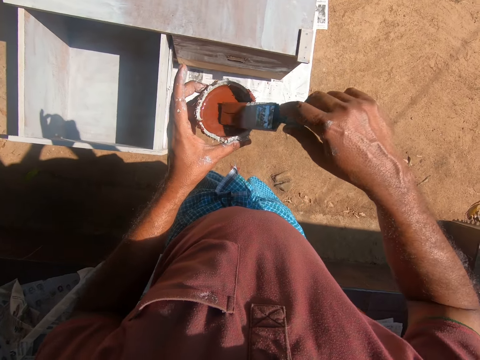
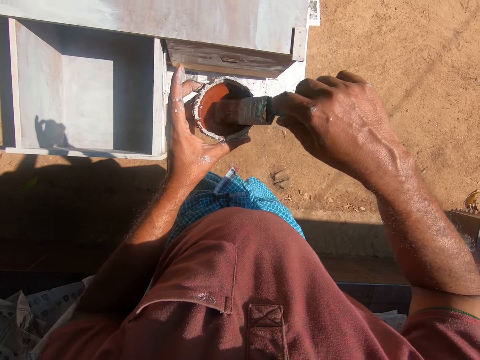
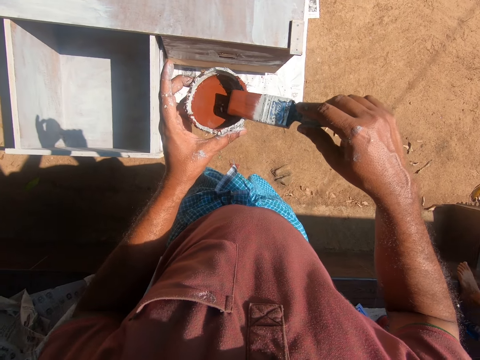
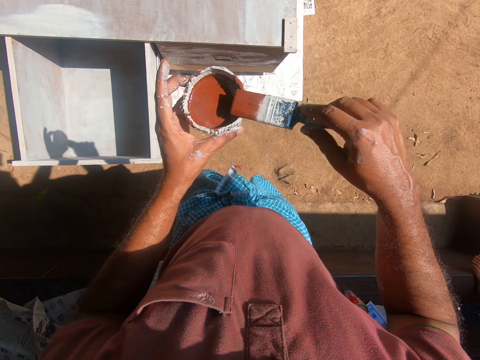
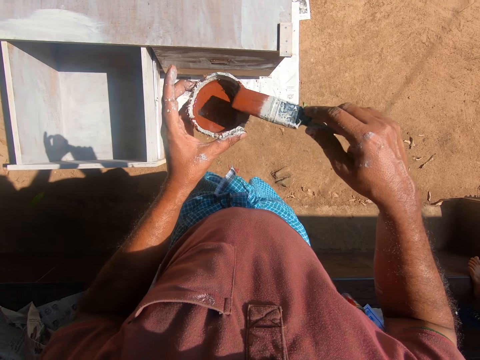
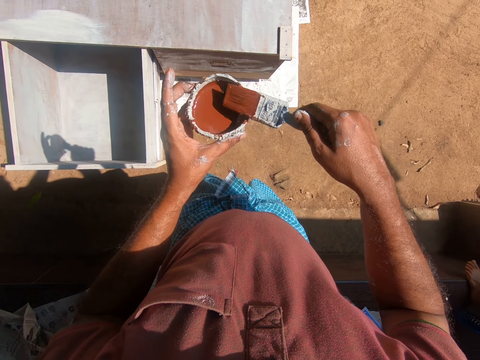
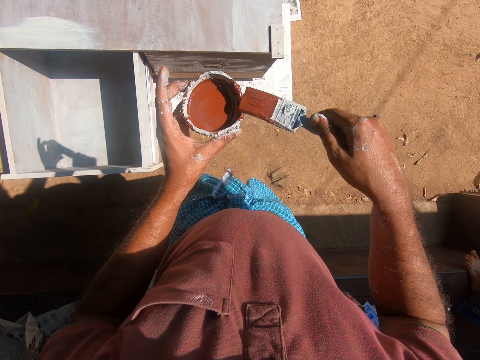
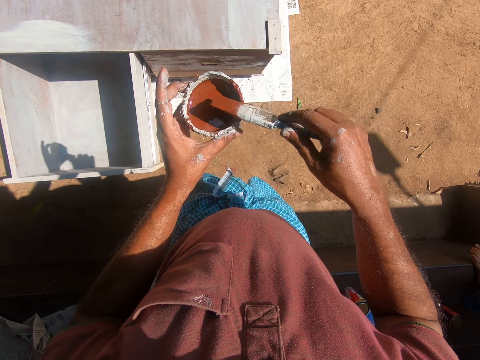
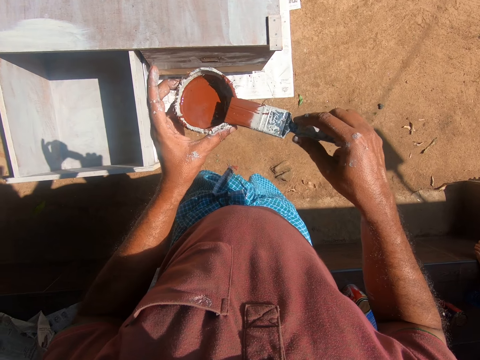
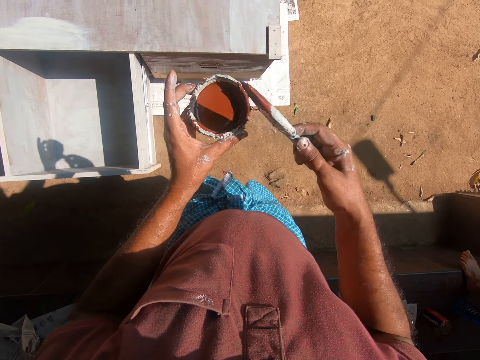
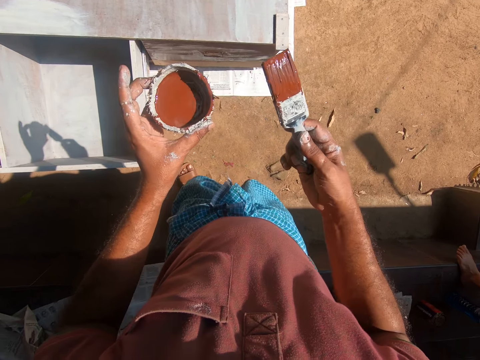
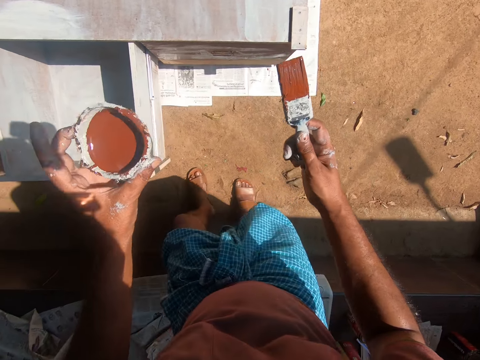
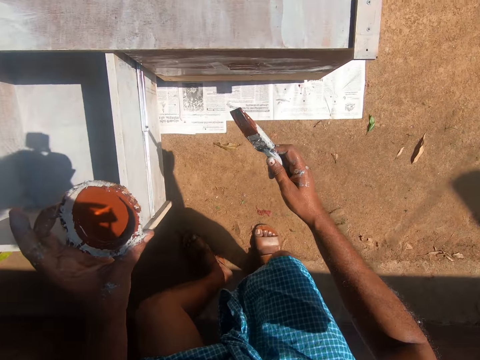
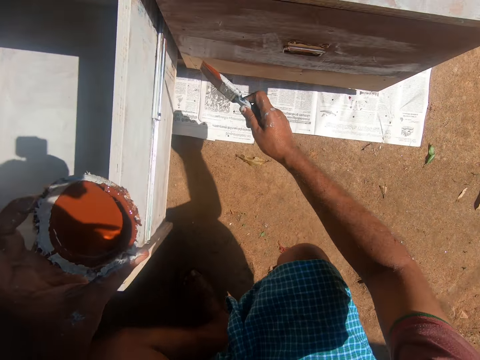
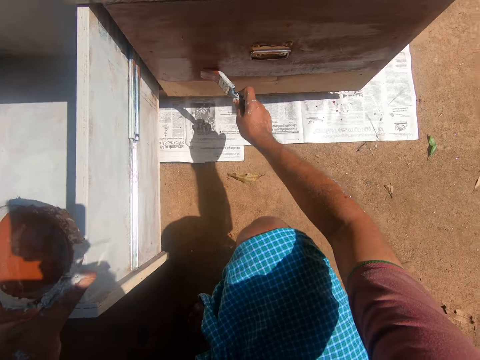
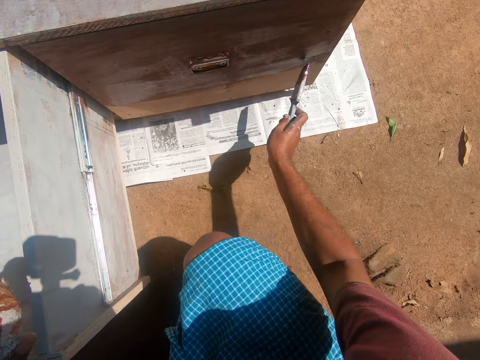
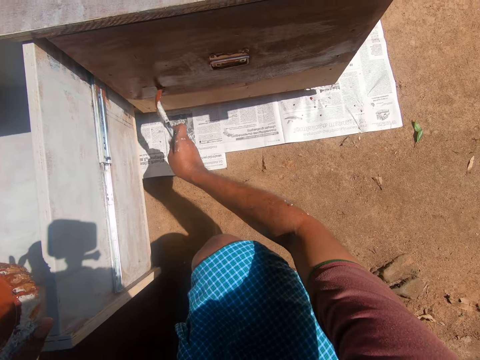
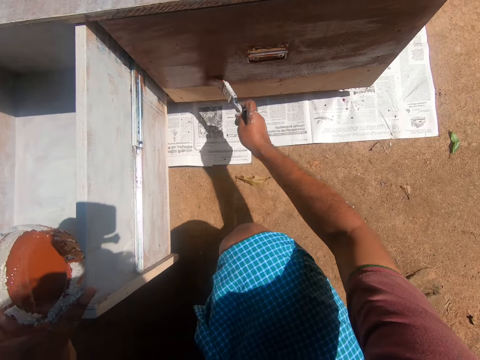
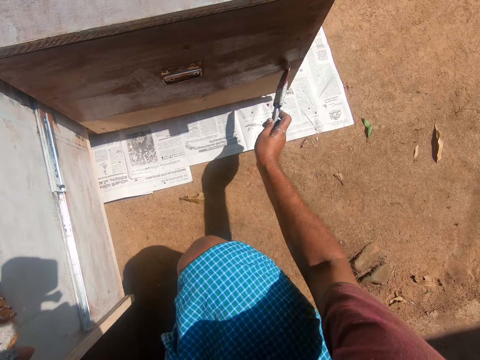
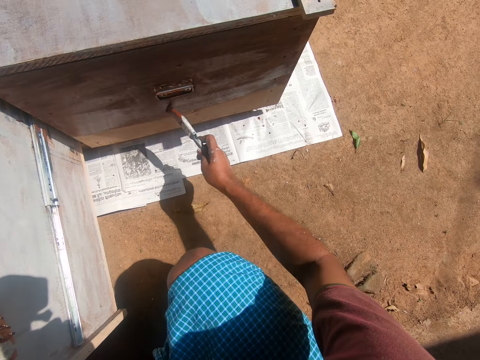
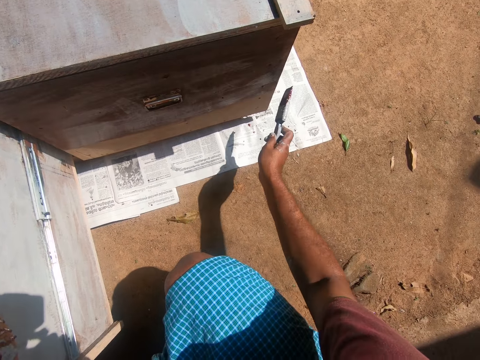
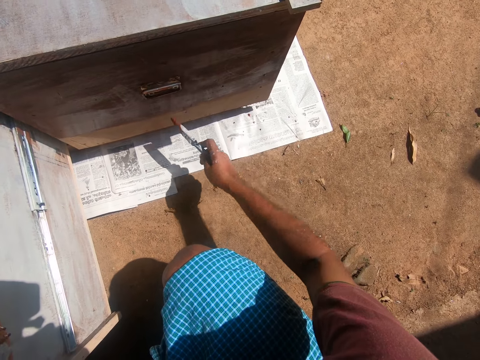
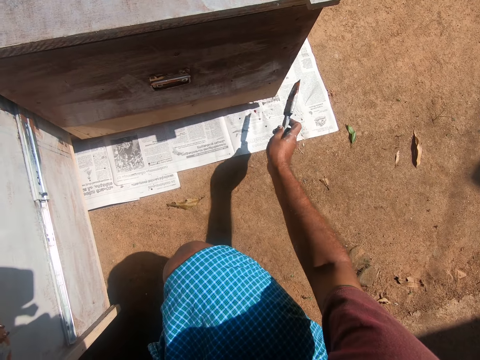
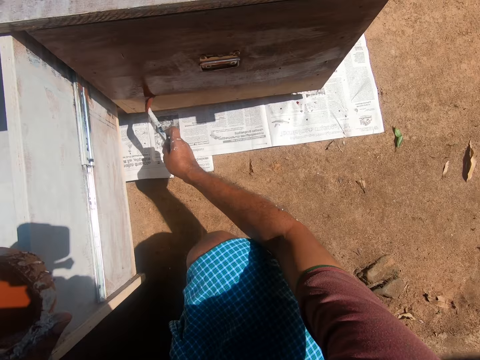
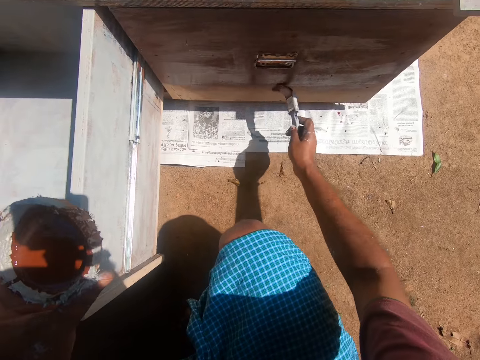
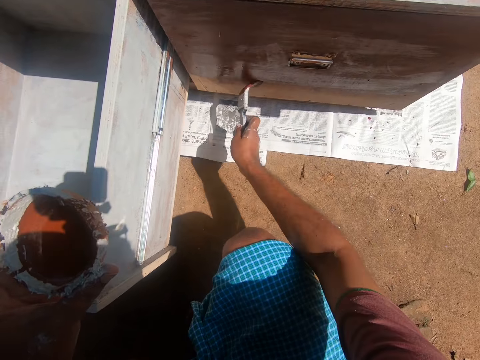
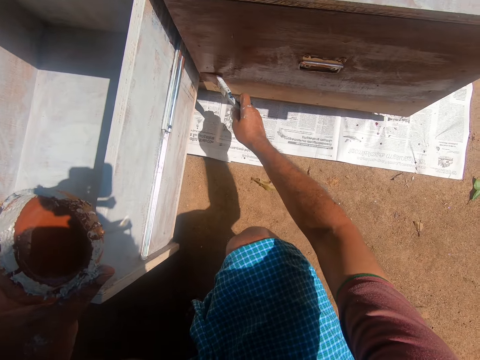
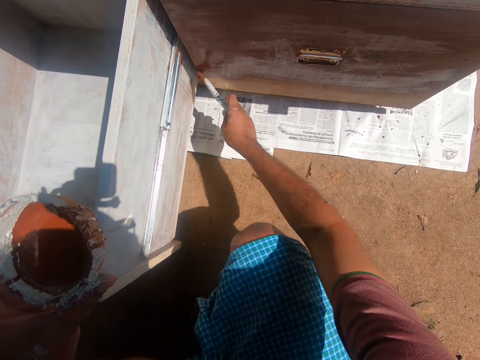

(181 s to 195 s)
The camera wearer dips the paint brush into the coconut shell or tin which has paint. They scoop paint from the tin with the brush. They wipe excess paint from the brush on the tin. They remove the paint brush from the paint. They bend. They paint the cabinet with the paint brush.

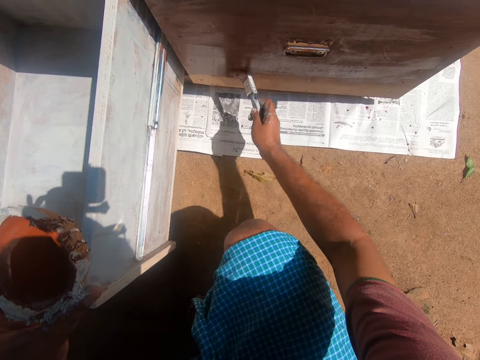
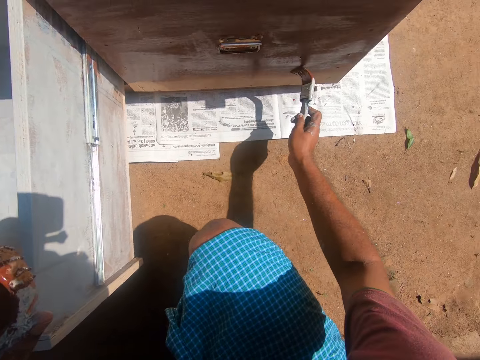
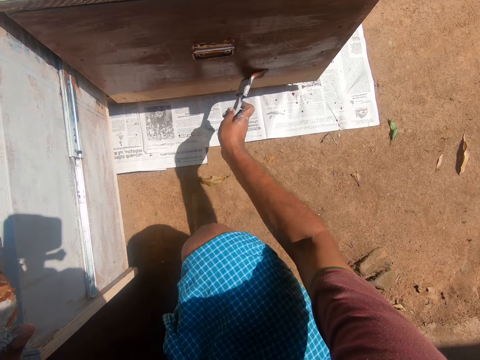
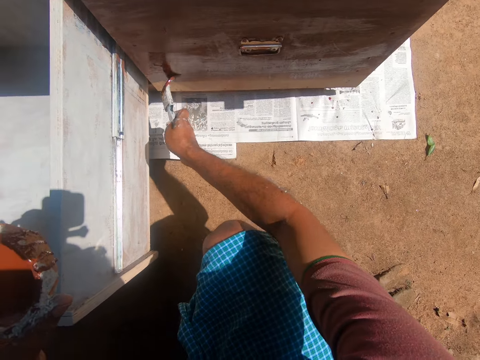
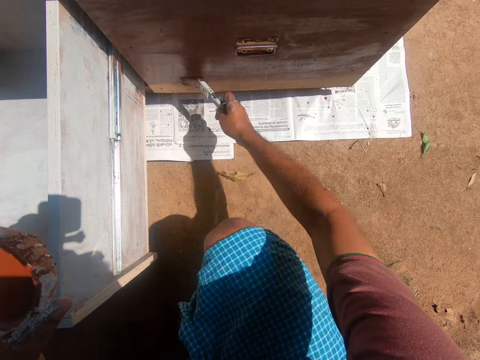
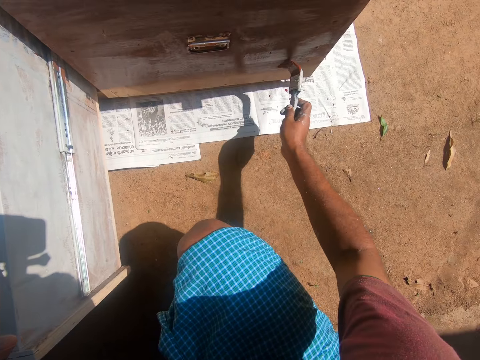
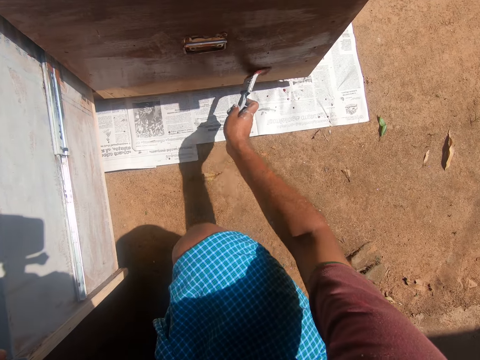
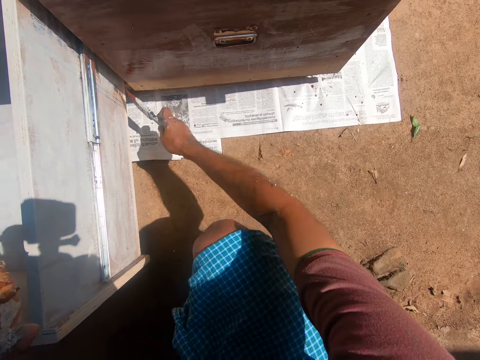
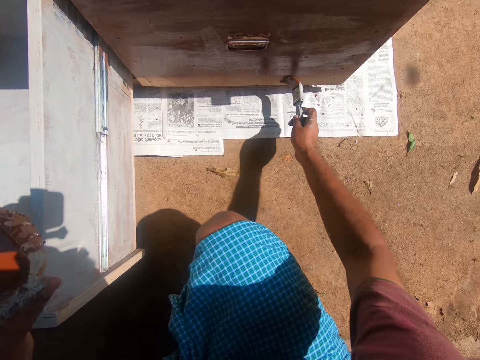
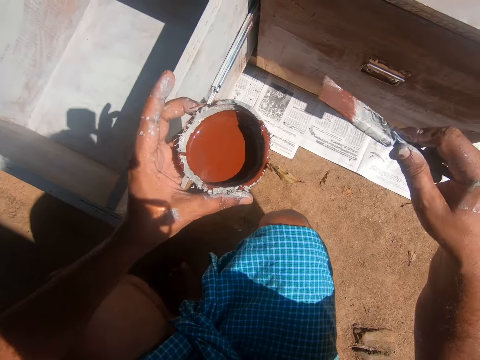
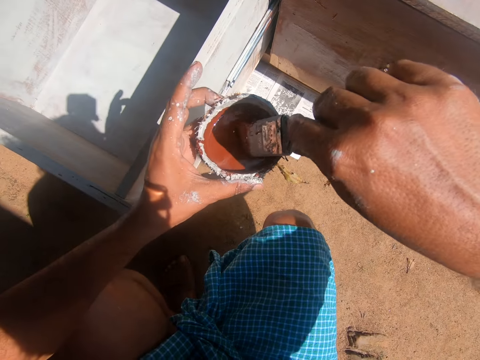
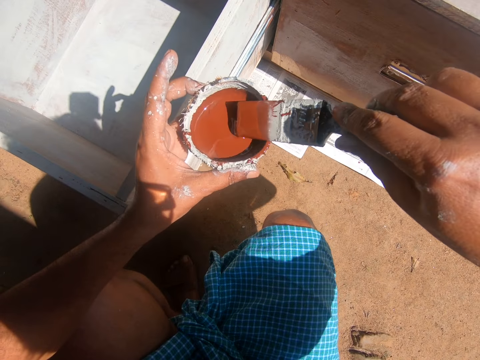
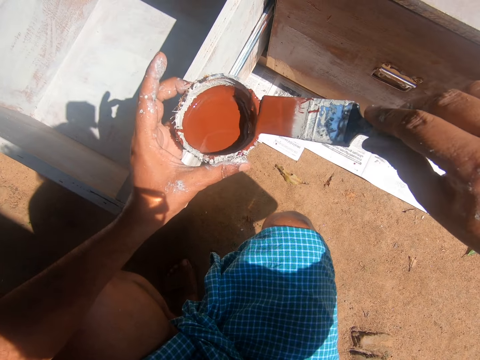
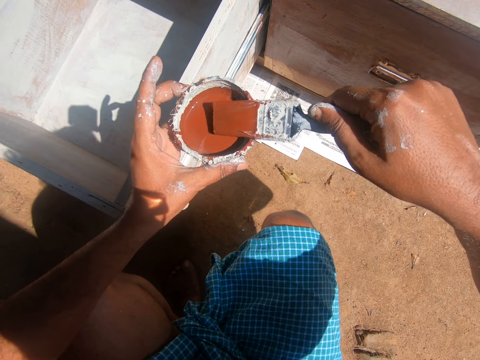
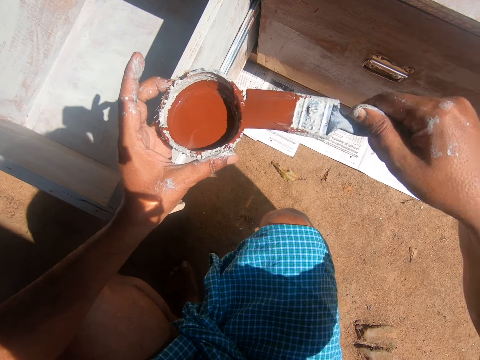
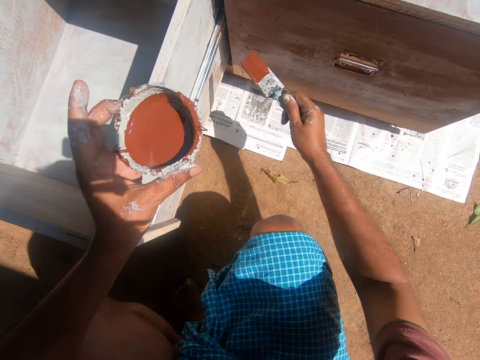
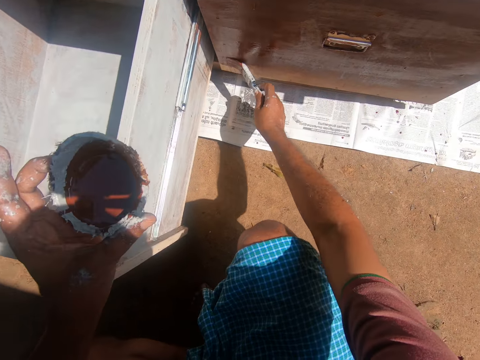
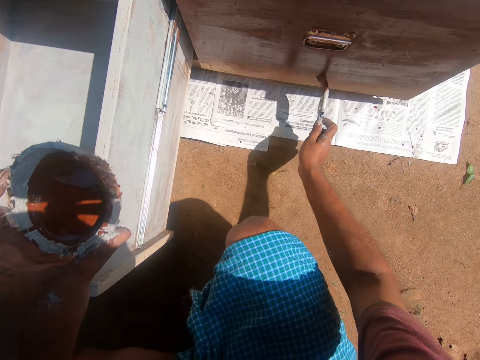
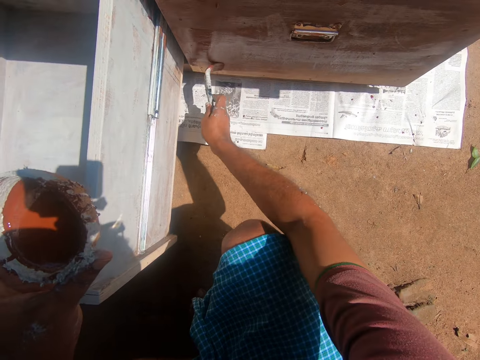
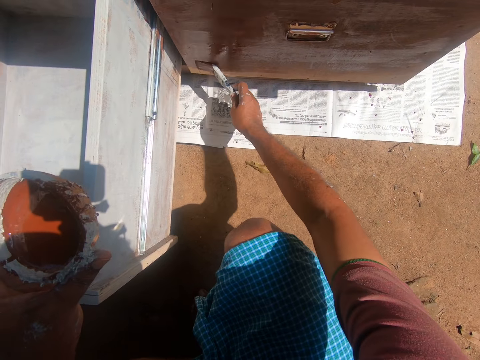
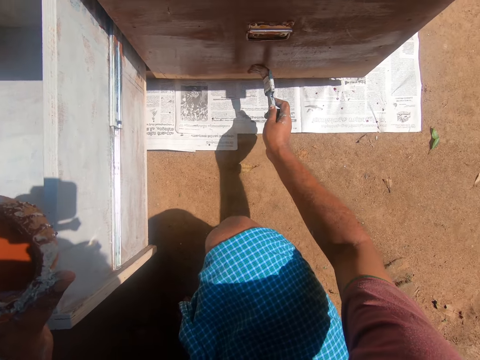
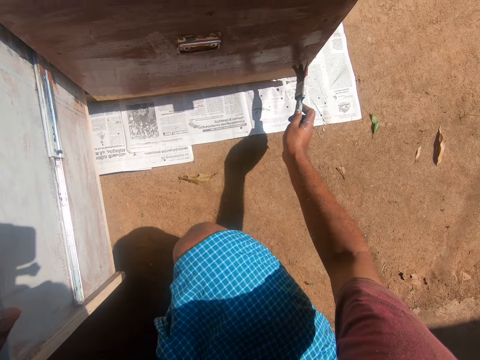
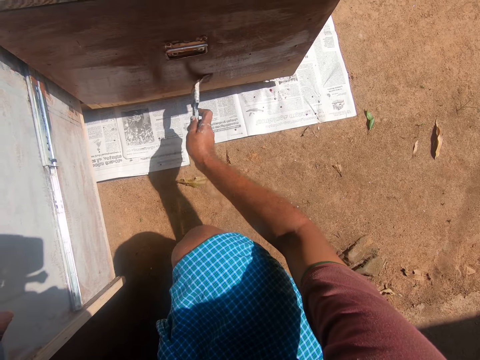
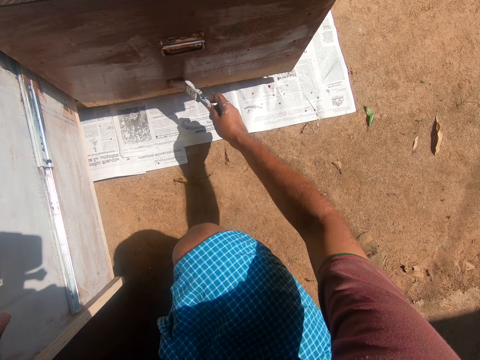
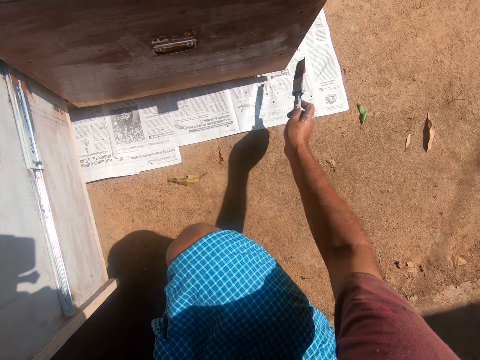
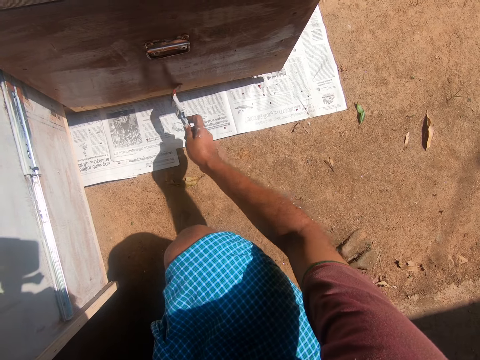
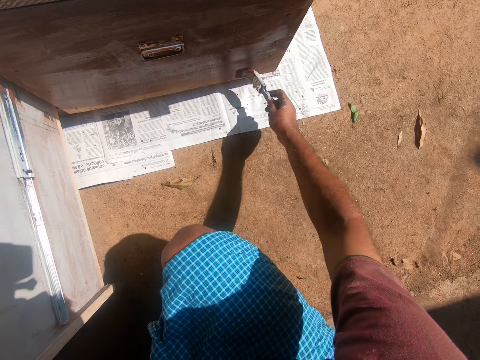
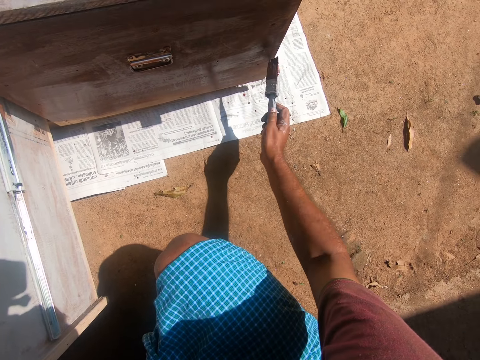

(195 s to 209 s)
The camera wearer lifts the brush from the cabinet. They dip the paint brush into the coconut shell or tin which has paint. They scoop paint from the tin with the brush. They wipe excess paint from the brush on the tin. They remove the paint brush from the paint. They paint the cabinet with the paint brush.
